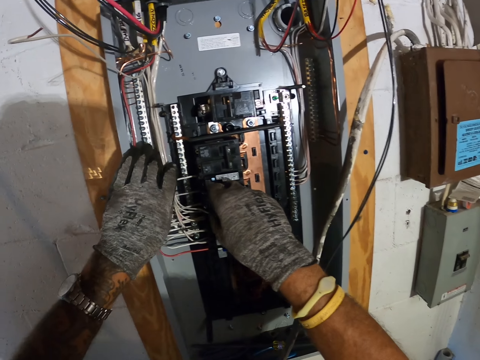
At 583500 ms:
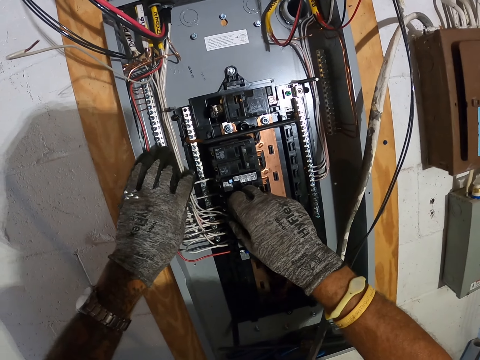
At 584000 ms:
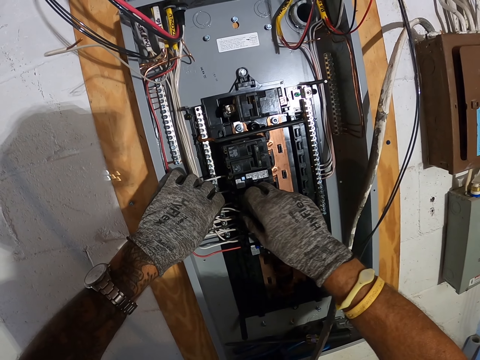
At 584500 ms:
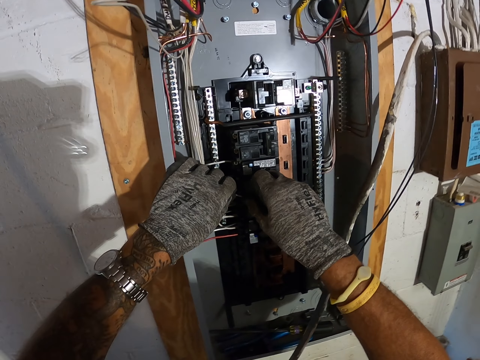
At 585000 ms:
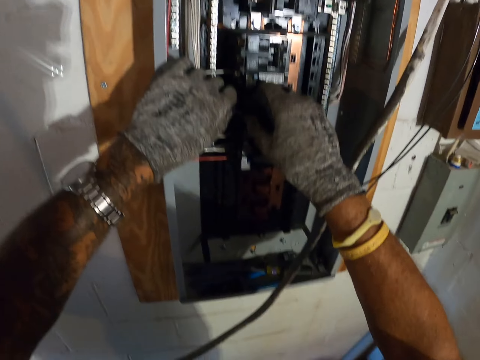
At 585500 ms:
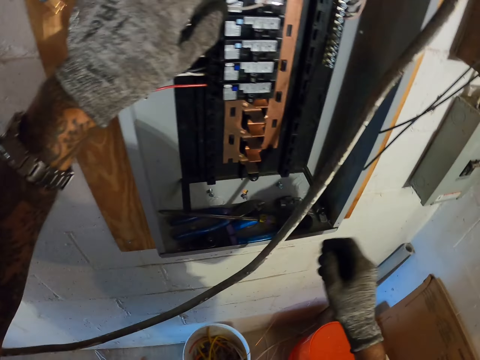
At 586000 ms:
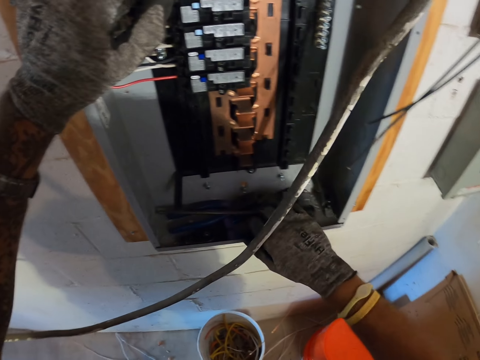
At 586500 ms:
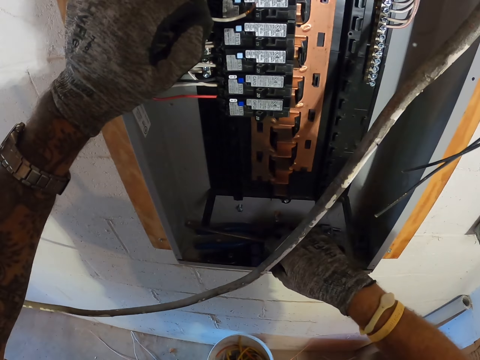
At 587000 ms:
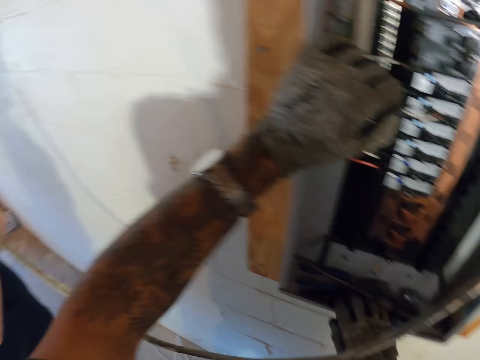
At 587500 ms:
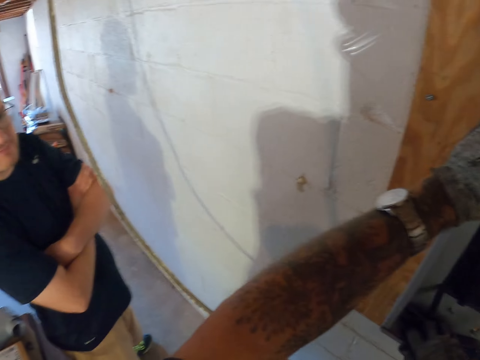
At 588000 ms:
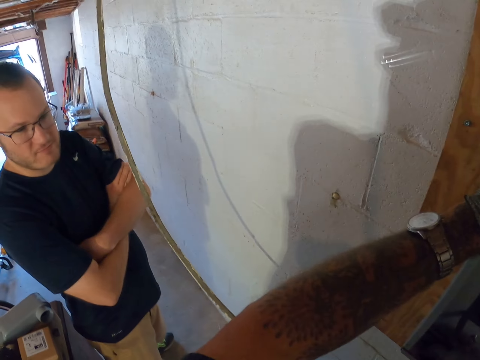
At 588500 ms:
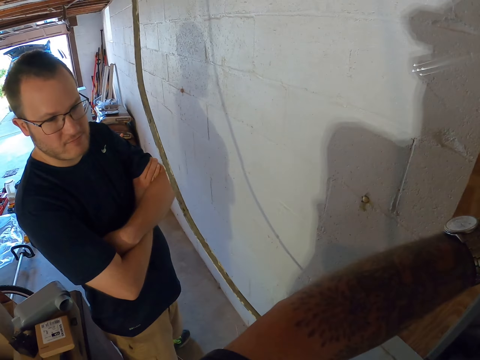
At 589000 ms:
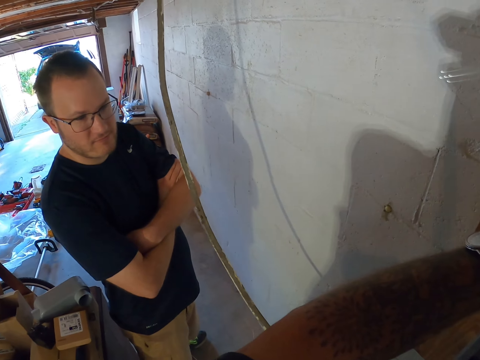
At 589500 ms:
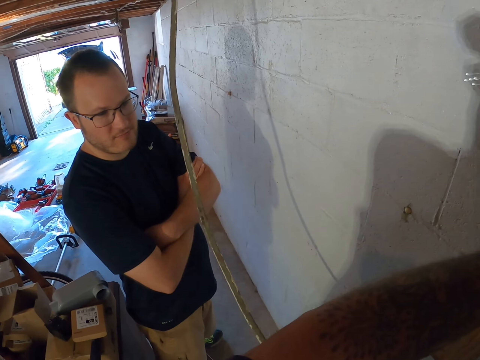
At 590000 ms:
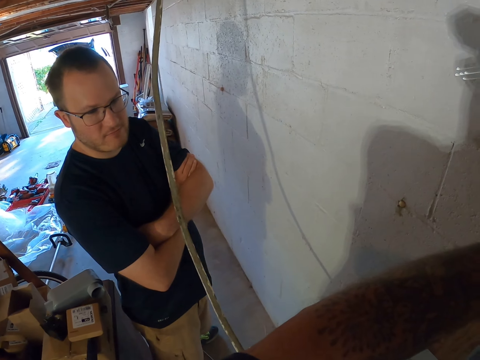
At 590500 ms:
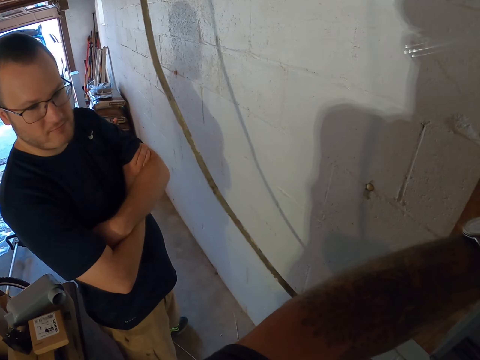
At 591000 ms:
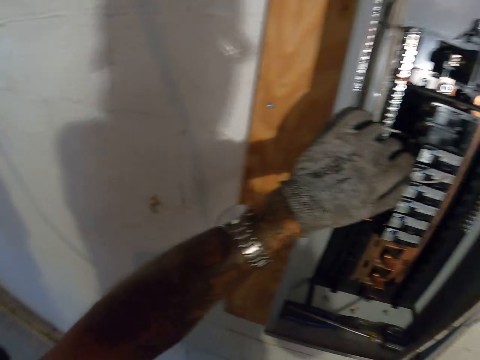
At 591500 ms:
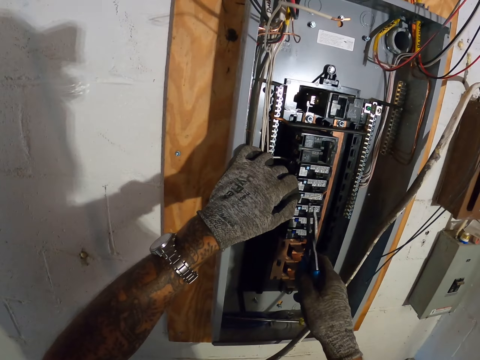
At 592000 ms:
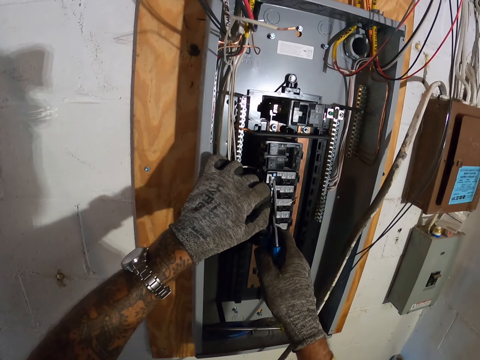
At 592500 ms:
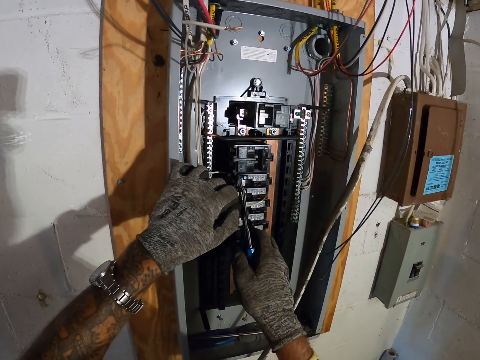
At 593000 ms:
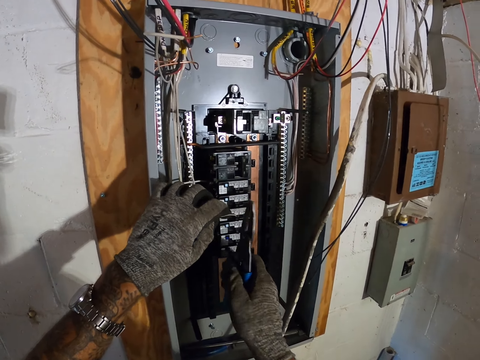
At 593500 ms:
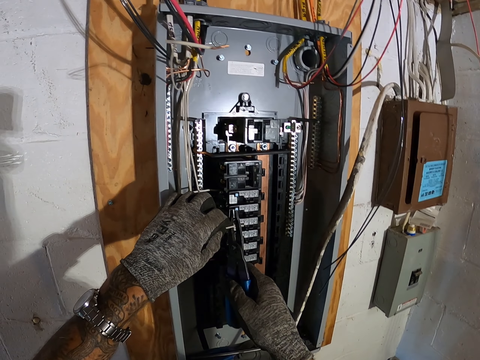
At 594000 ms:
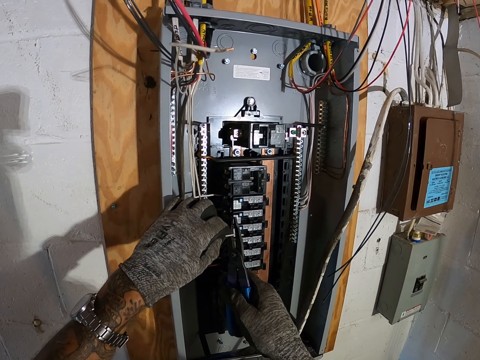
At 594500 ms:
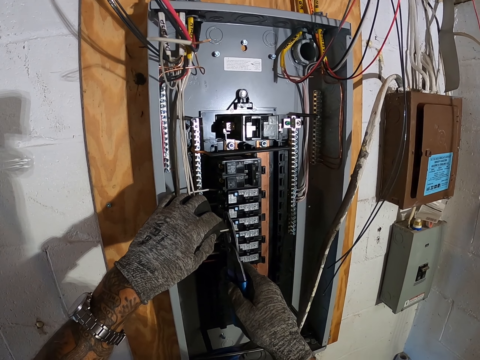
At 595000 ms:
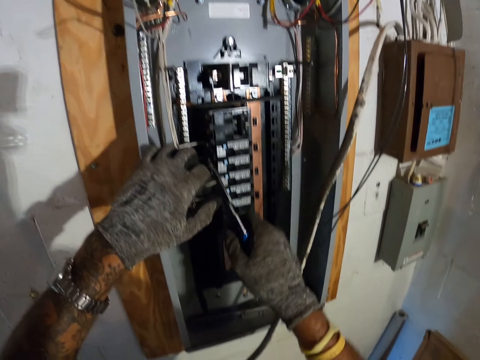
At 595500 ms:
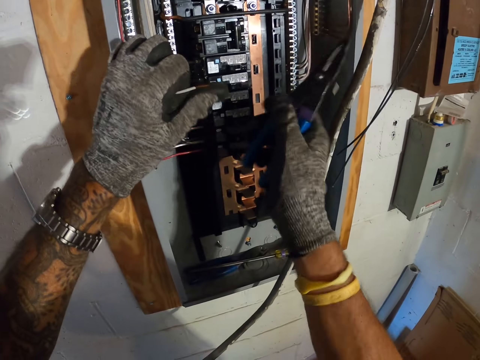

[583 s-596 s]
The camera wearer takes the pliers in the box panel. They cut the wire in the box panel.

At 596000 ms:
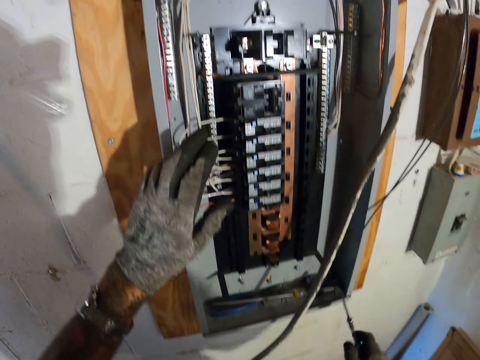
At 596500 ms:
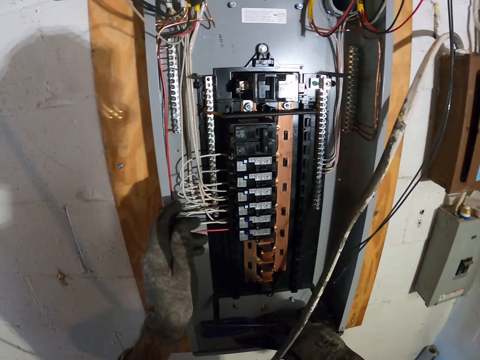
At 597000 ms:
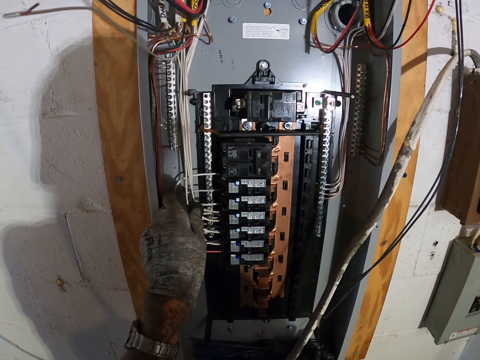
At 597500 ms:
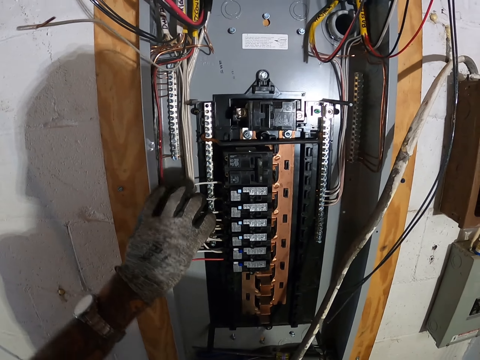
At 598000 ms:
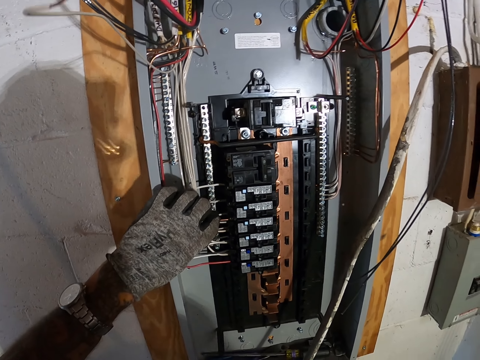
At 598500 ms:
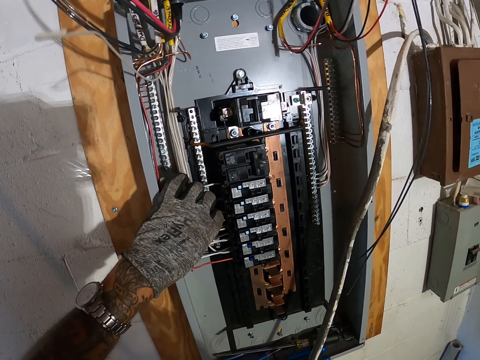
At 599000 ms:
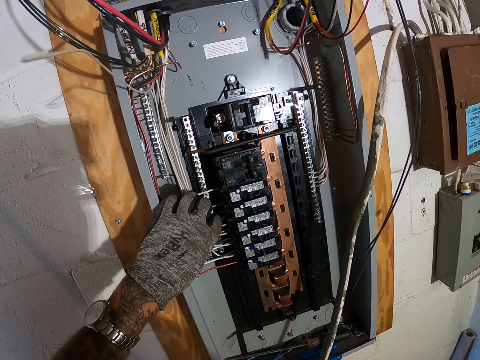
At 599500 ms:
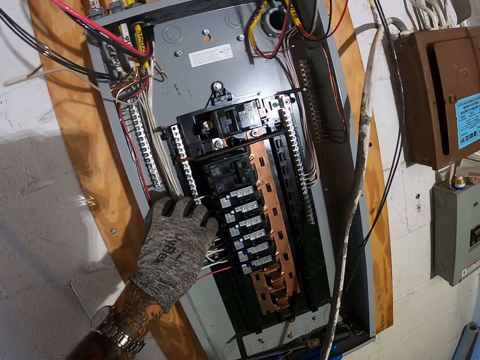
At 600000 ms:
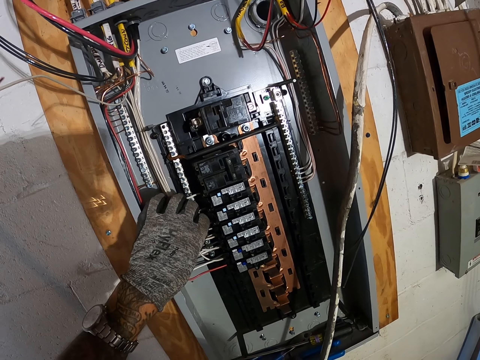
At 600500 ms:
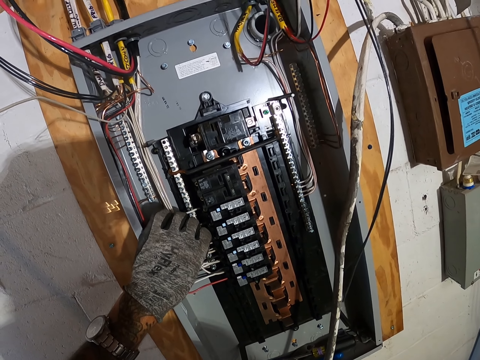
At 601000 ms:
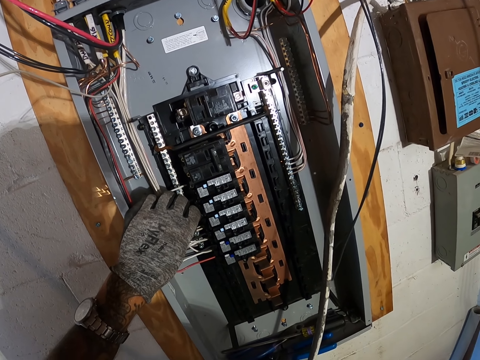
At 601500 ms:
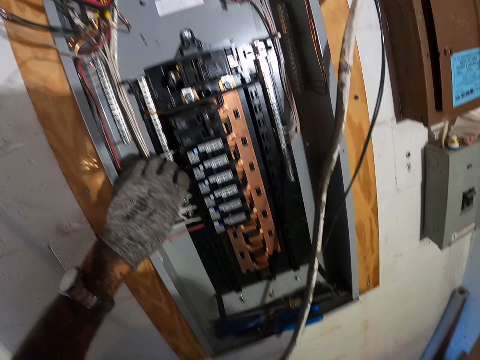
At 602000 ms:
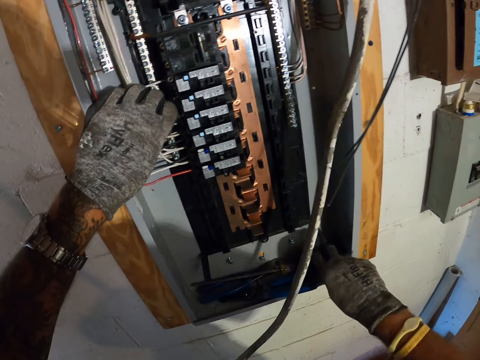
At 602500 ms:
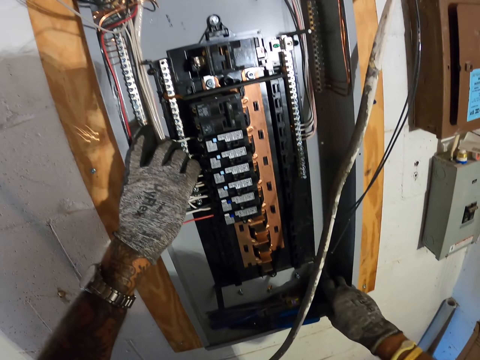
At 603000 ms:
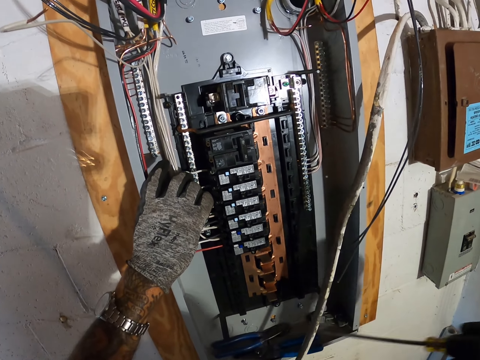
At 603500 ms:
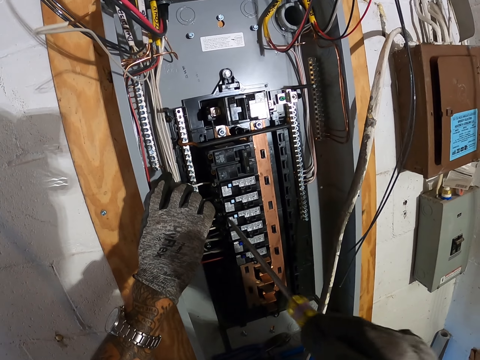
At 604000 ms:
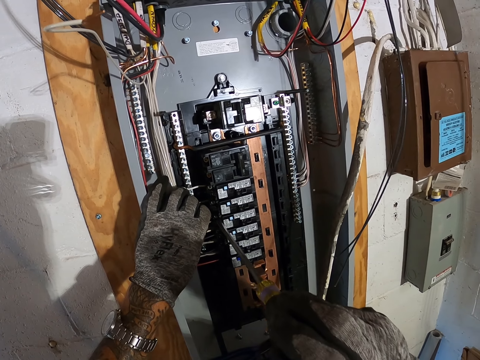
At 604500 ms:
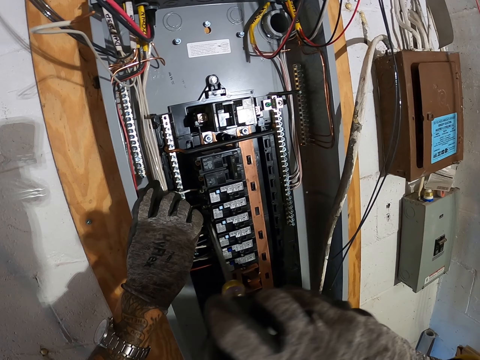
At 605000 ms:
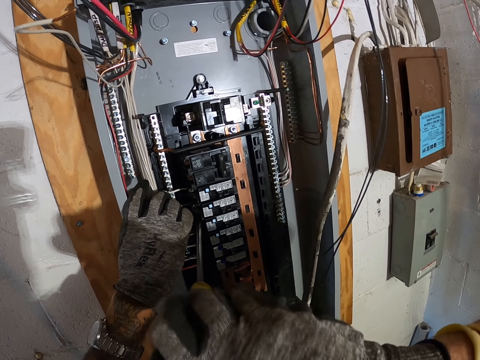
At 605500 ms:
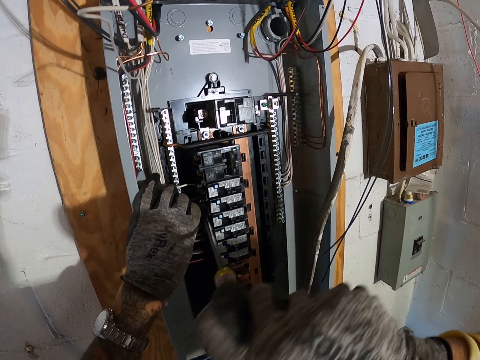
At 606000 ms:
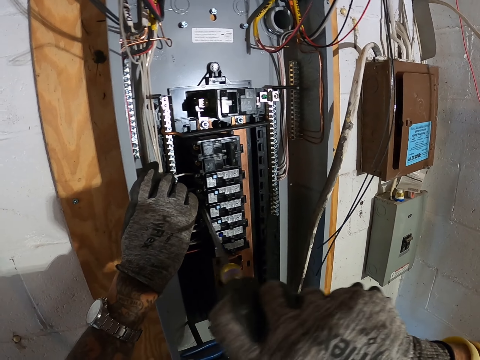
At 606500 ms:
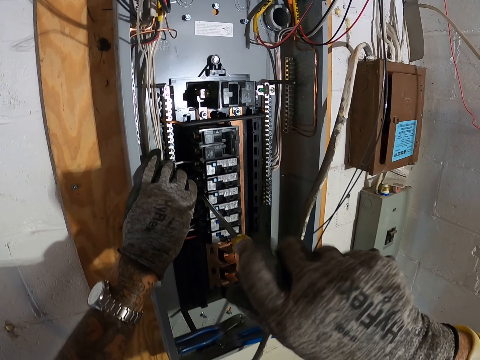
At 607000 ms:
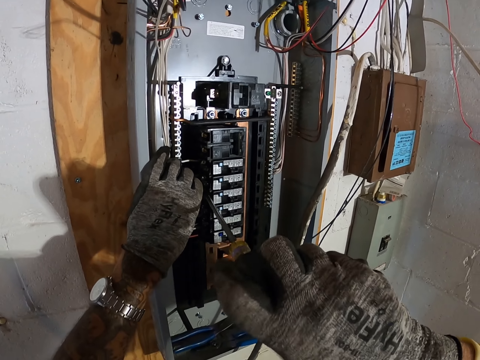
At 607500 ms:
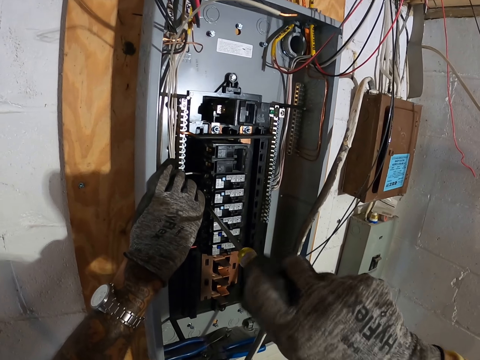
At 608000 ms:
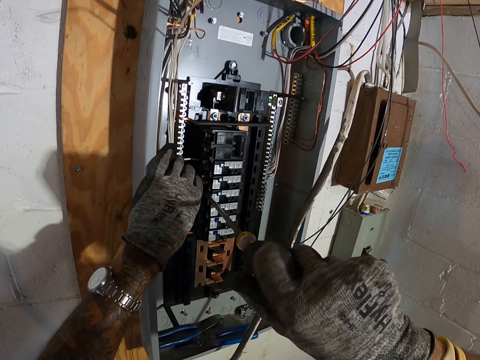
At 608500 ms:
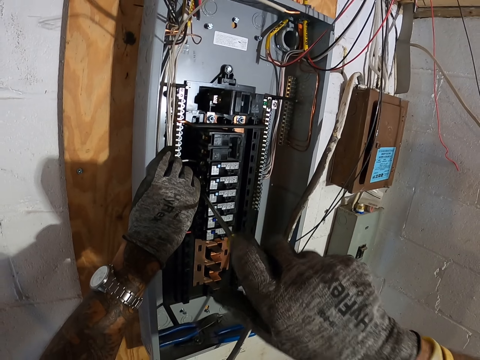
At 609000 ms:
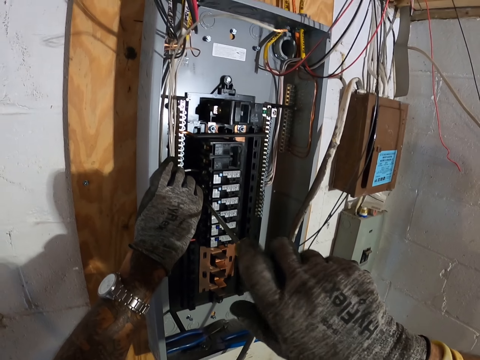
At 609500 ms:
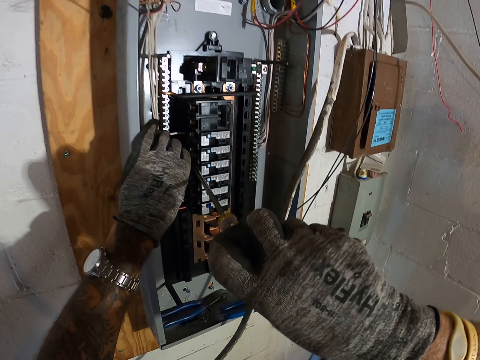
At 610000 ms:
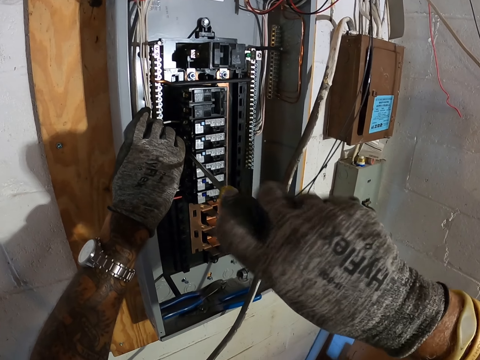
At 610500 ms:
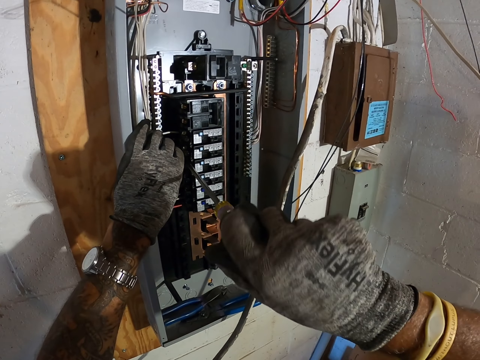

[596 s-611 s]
The camera wearer puts the pliers in the meter box. They fix the cable to the meter in the box panel. They take the screwdriver. They fix the box panel with the screwdriver. They screw the cable to the meter.
